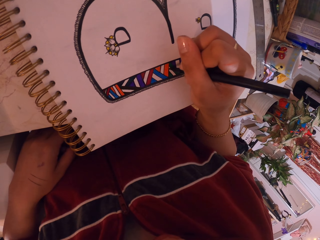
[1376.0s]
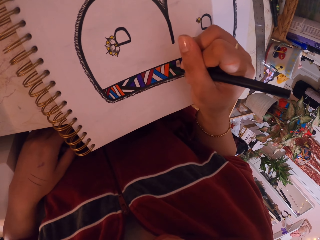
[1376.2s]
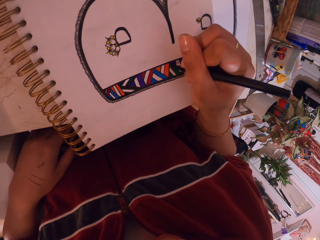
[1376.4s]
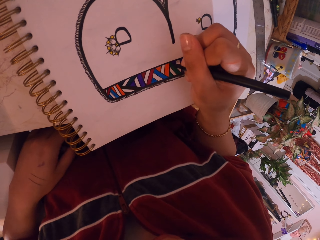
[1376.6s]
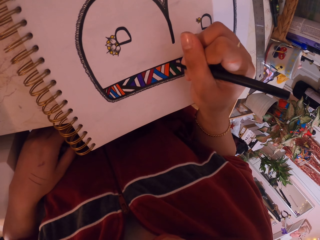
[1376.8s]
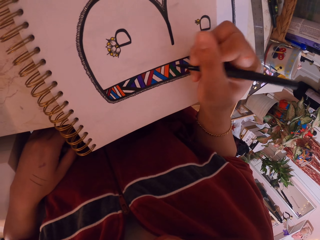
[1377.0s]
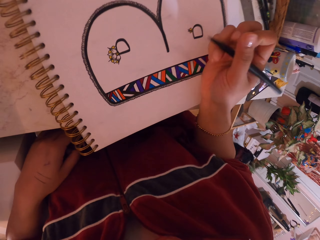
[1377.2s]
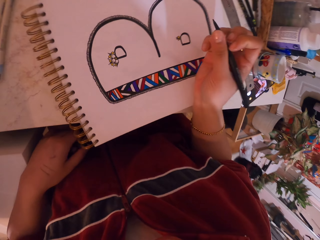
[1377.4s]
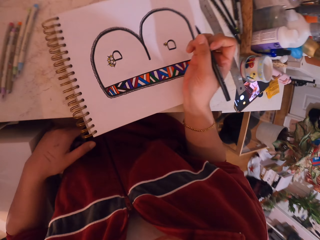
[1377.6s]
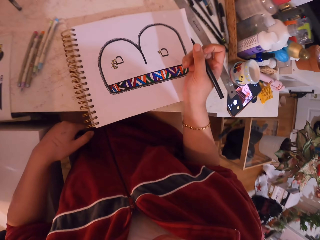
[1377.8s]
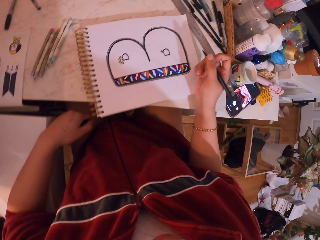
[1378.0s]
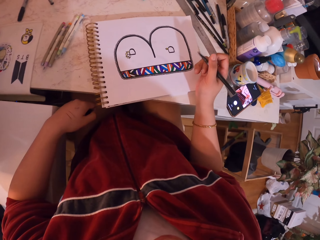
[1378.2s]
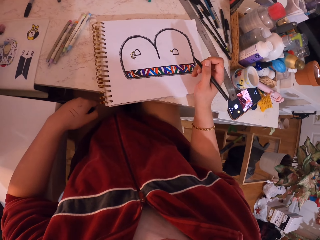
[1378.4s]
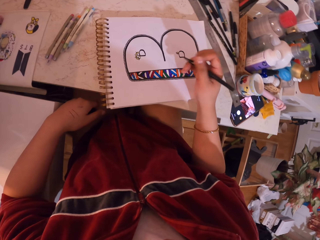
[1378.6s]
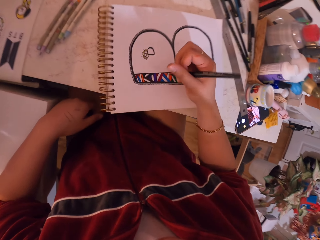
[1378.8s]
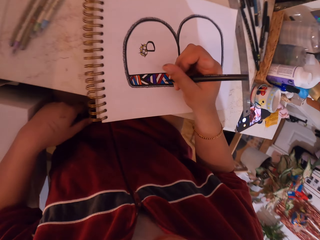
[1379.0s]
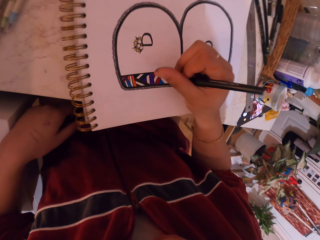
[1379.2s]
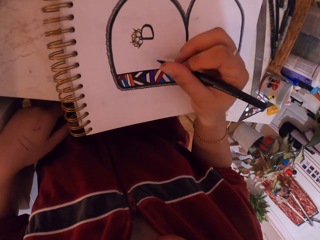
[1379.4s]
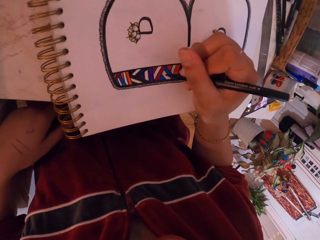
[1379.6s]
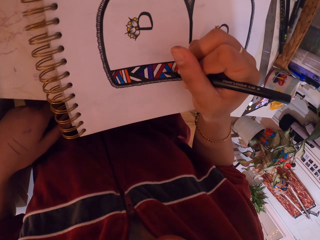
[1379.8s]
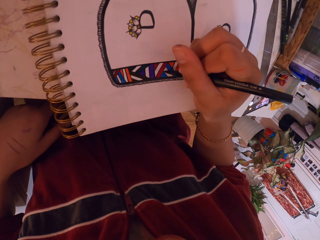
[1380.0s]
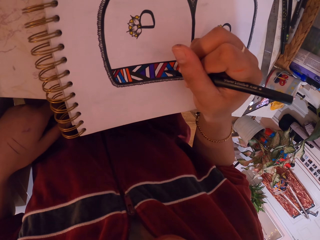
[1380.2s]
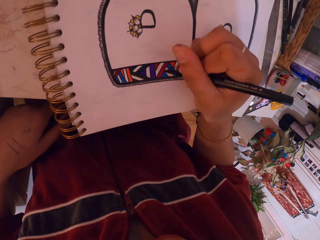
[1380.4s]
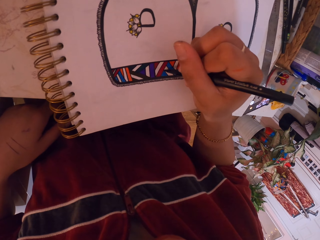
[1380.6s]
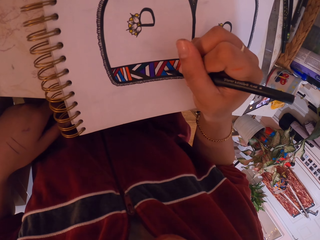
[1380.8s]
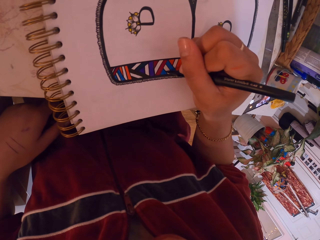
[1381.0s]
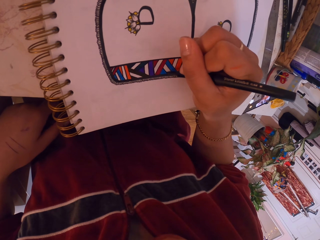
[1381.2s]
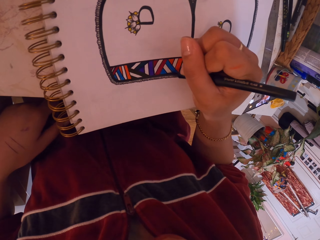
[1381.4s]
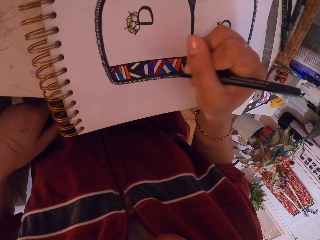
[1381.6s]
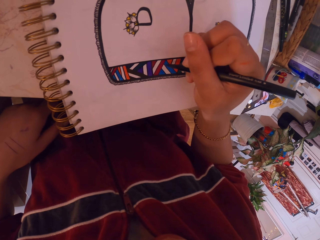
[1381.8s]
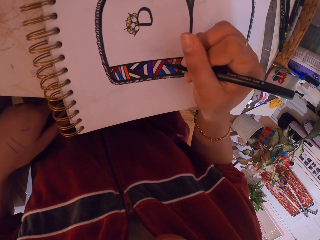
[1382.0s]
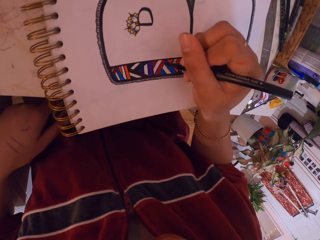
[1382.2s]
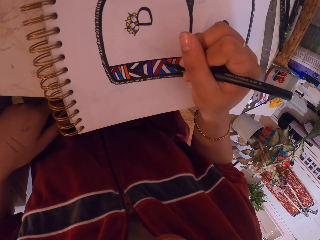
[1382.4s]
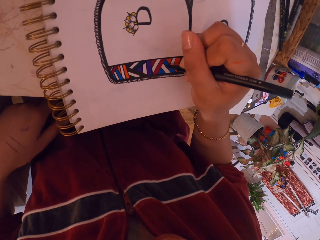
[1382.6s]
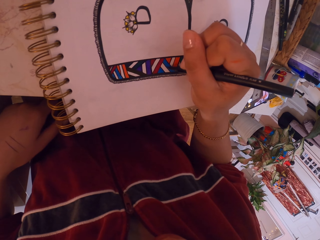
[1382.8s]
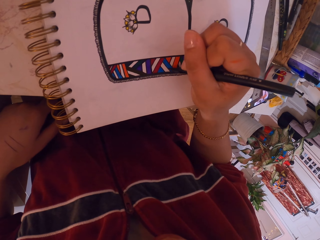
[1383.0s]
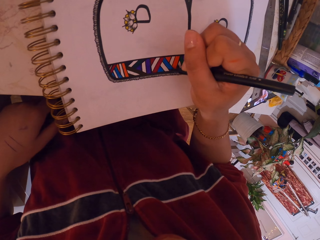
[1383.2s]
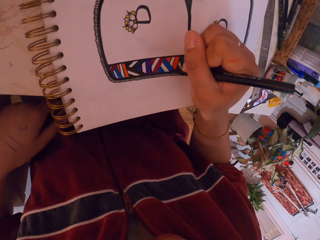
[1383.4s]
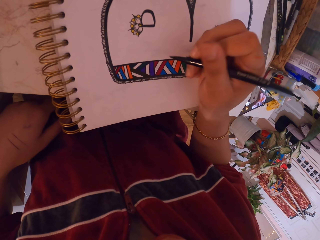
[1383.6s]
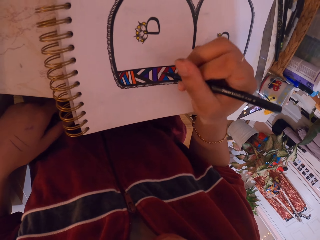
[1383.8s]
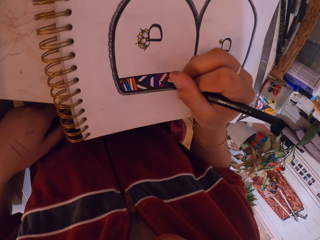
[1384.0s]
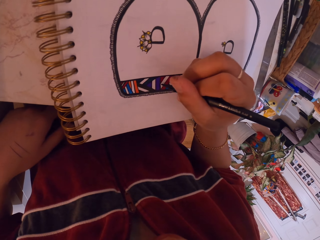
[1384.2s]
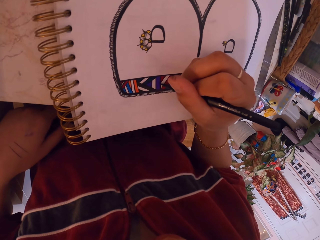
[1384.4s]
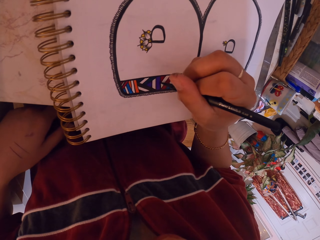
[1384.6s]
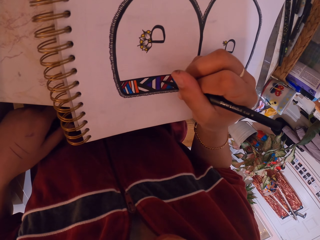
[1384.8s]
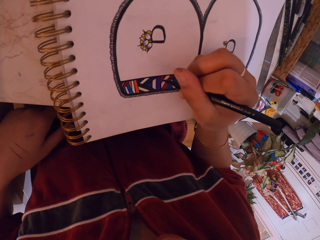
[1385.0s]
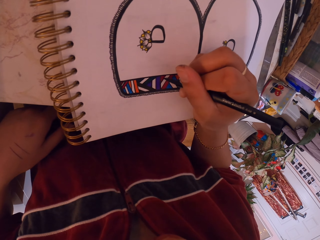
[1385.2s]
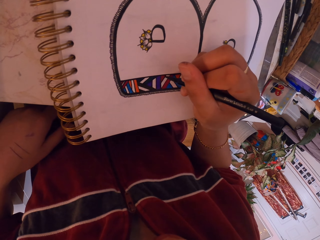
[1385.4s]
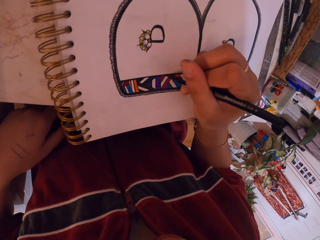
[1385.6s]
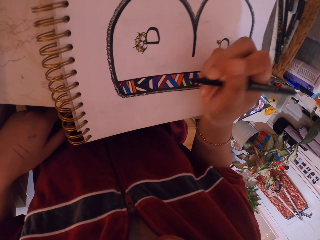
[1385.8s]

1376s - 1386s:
The camera wearer moves the hand around the drawing book. They draw on the drawing book with the pen.

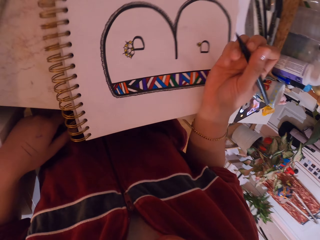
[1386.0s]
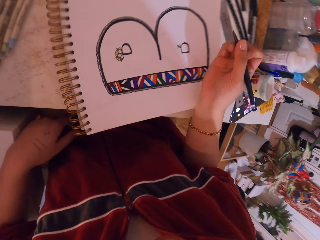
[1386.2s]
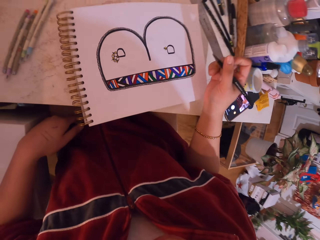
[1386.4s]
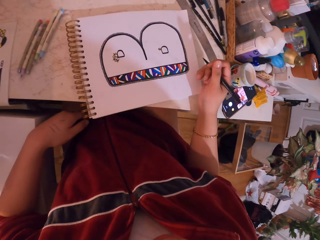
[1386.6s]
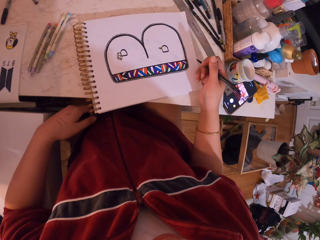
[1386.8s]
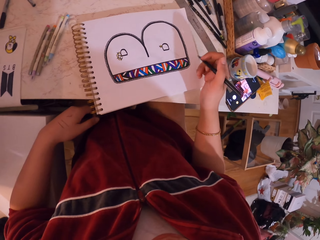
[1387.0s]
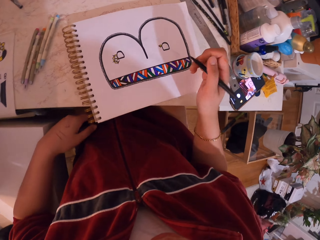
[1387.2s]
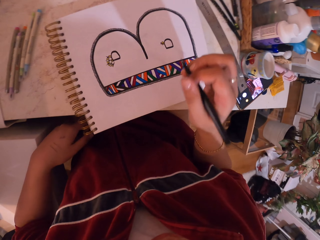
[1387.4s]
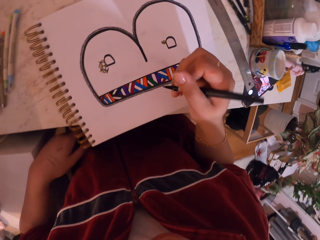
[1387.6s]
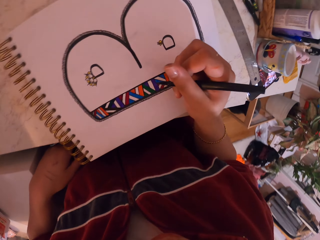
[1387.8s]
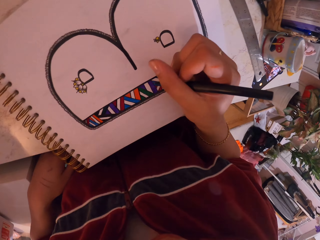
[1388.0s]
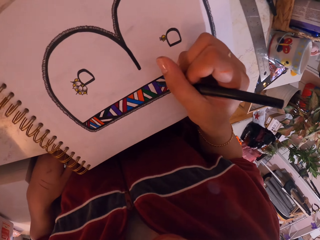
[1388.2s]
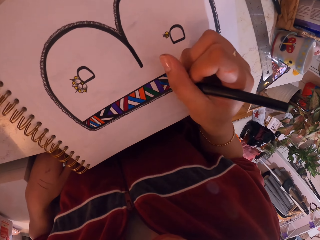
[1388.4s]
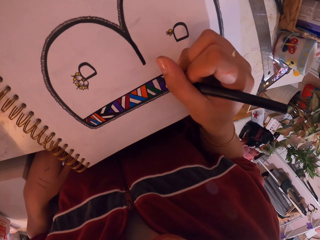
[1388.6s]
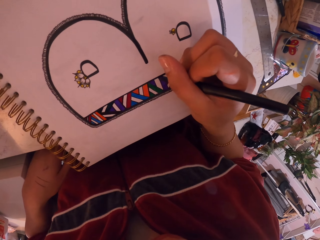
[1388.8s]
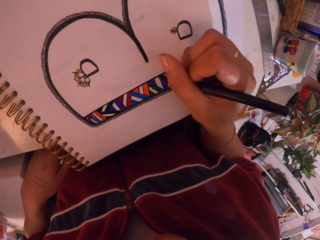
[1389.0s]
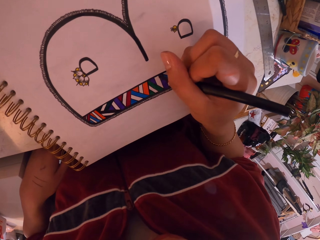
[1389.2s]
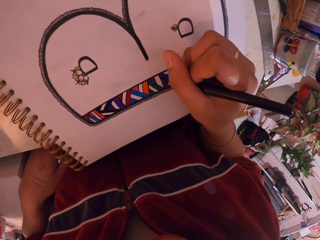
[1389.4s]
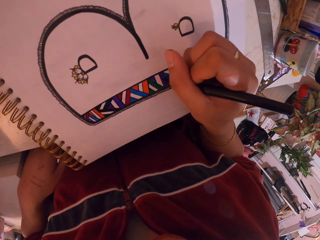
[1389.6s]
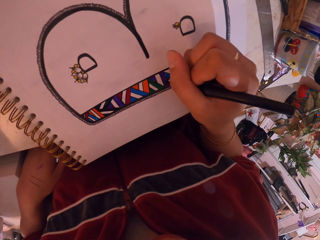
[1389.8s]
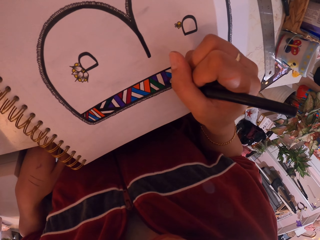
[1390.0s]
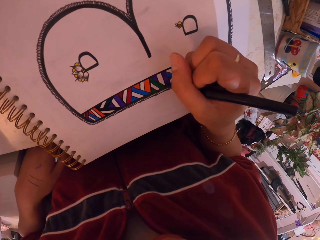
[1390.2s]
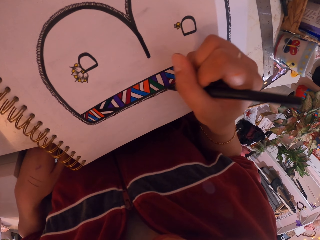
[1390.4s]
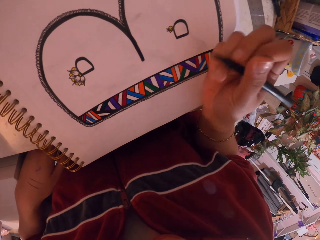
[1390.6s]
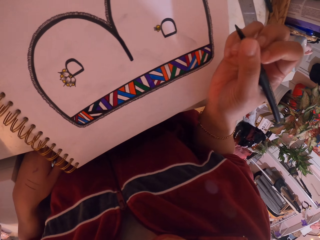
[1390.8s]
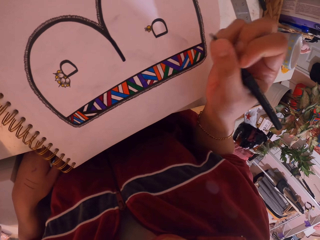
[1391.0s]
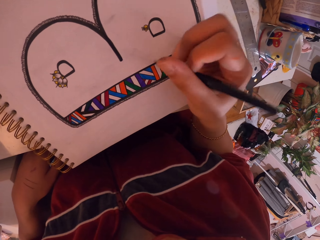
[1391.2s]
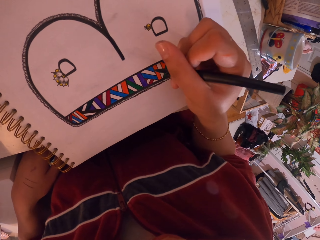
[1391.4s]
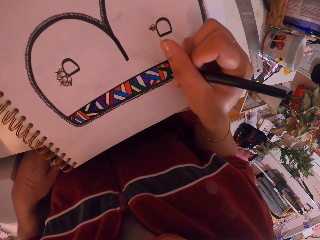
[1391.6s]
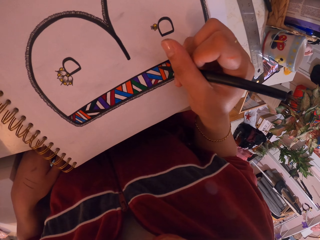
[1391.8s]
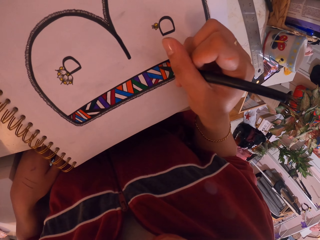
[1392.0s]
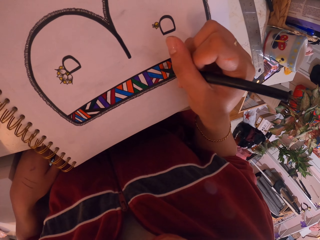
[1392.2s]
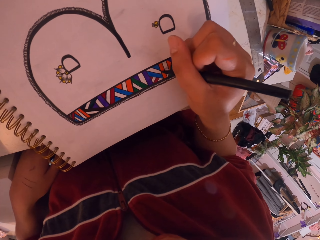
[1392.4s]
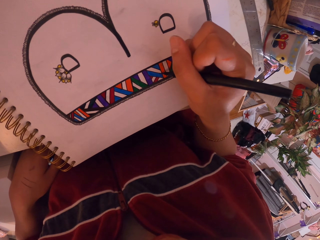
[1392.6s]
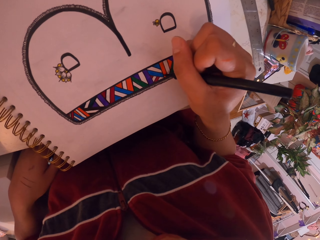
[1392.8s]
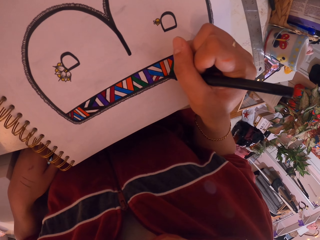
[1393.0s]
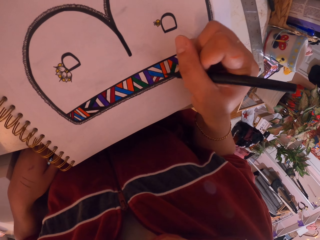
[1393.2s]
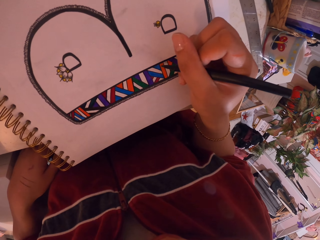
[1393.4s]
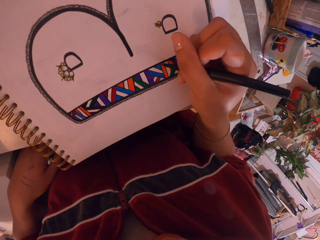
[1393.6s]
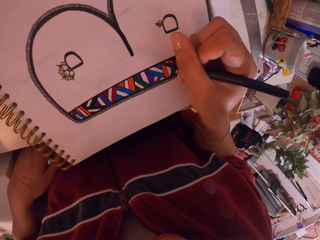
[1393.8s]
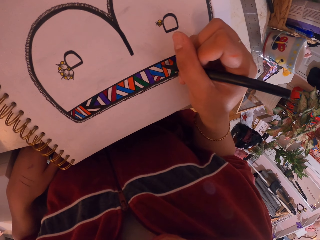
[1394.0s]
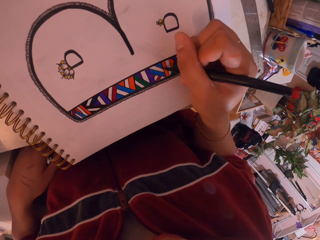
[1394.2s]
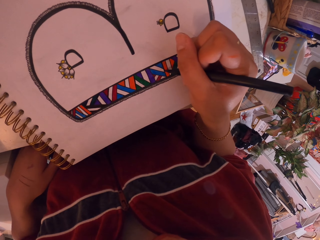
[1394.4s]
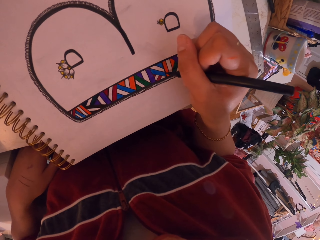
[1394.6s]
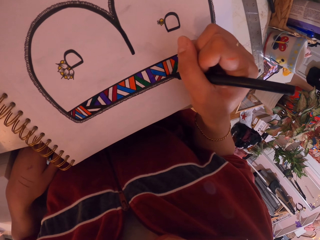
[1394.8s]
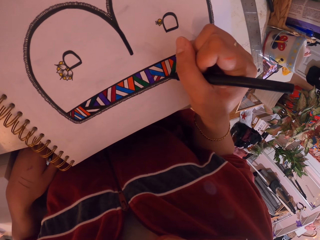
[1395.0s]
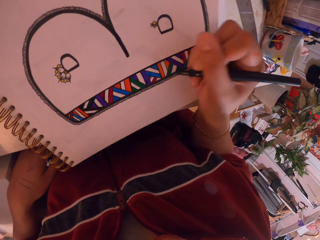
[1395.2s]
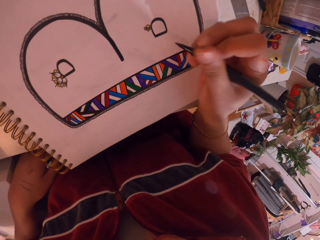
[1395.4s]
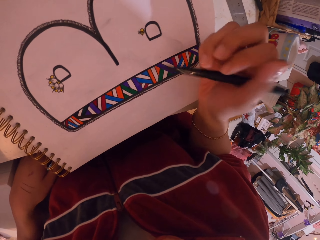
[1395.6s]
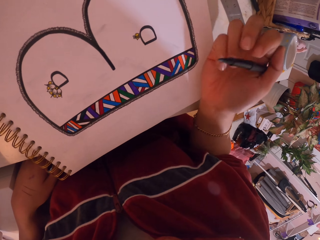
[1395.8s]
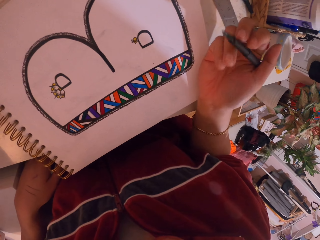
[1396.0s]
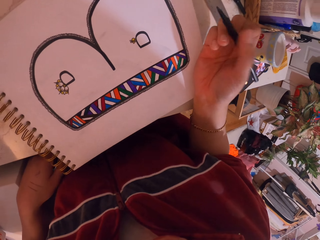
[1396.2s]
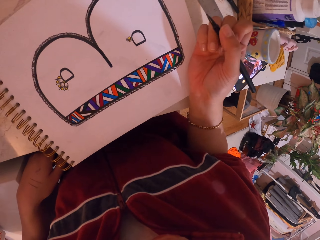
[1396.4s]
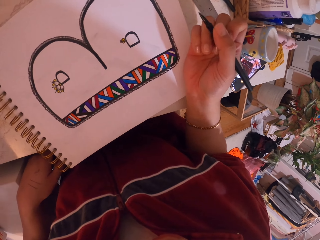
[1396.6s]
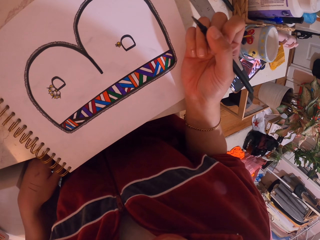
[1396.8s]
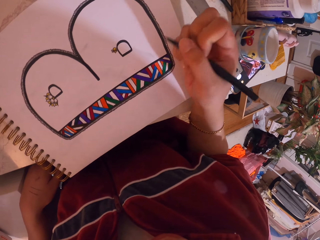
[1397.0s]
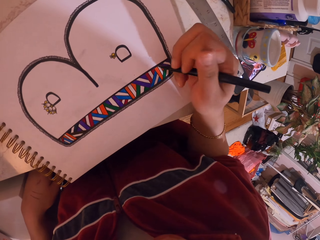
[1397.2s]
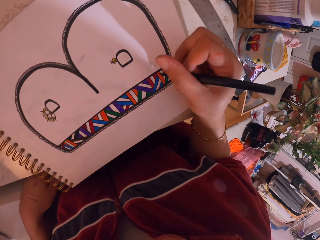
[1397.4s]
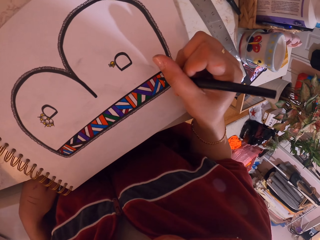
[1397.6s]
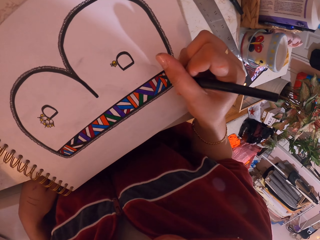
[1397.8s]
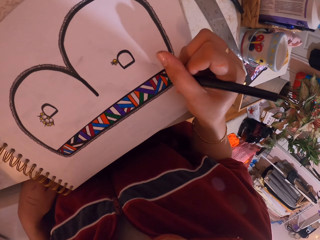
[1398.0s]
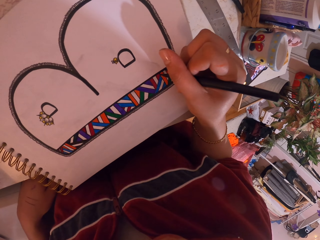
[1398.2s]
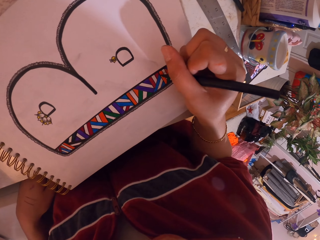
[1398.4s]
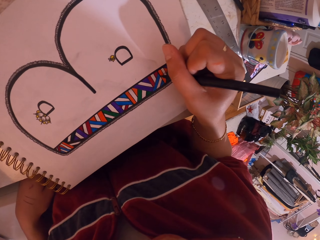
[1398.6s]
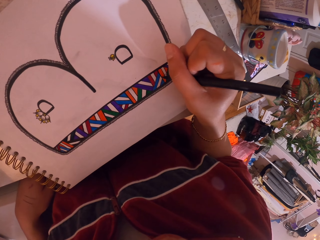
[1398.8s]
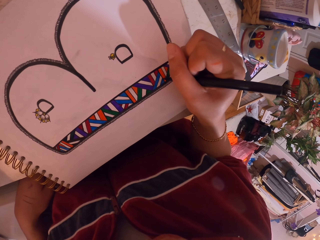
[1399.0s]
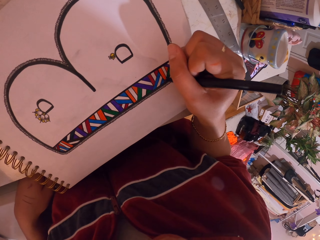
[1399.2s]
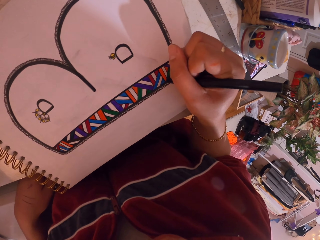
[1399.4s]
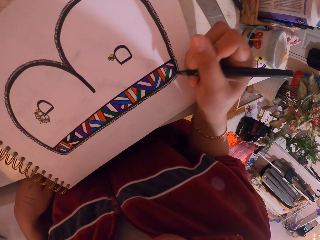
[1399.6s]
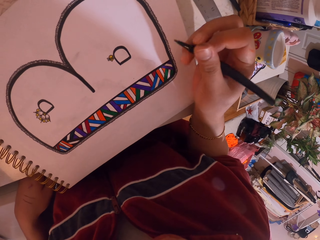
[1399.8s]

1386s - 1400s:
The camera wearer moves the hand around the drawing book. They draw on the drawing book with the pen. They remove the hands from the drawing book. They move the hand towards the drawing book. They draw on the drawing book. They remove the hands from the drawing book. They look at the book. They move the hand towards the drawing book. They draw on the drawing book with the pen.
